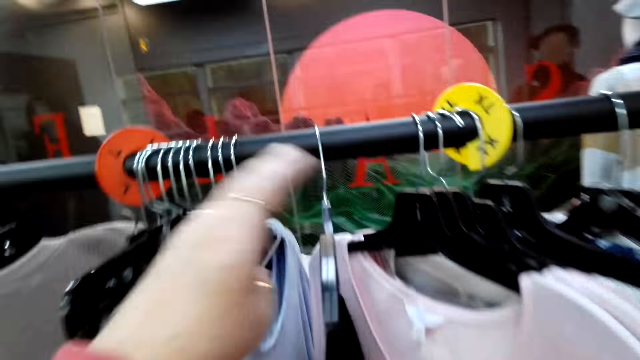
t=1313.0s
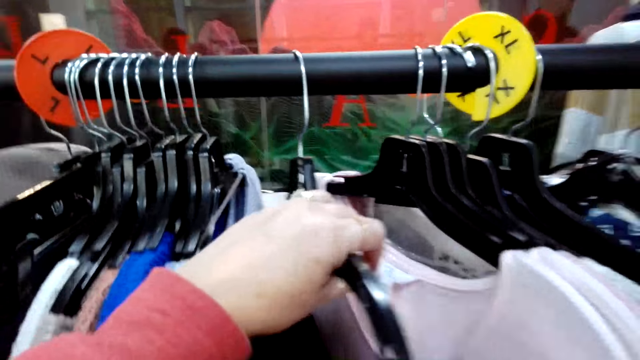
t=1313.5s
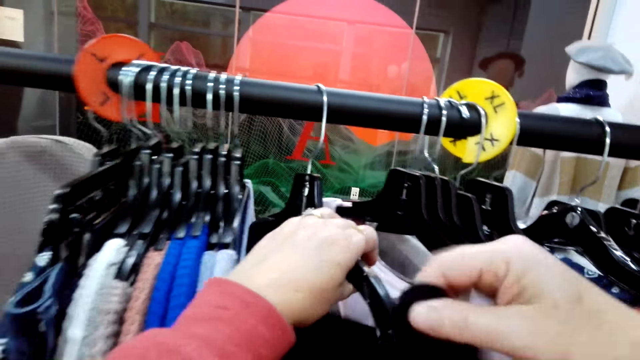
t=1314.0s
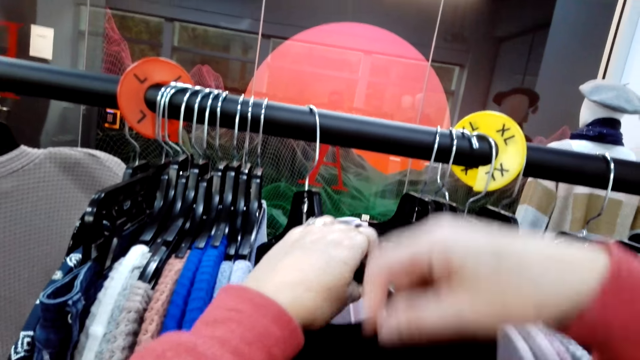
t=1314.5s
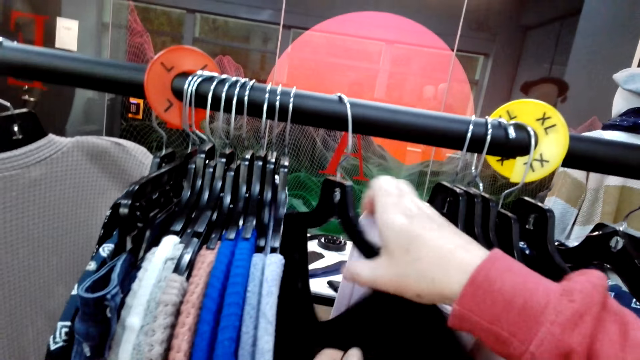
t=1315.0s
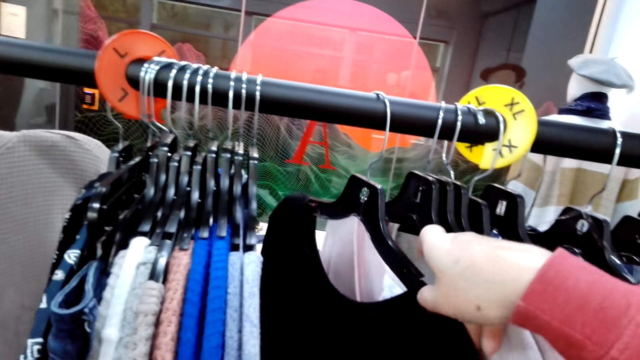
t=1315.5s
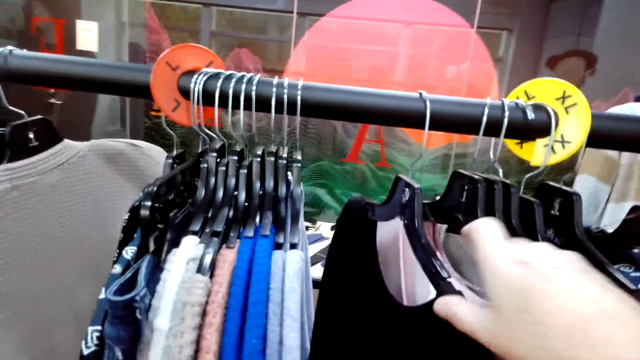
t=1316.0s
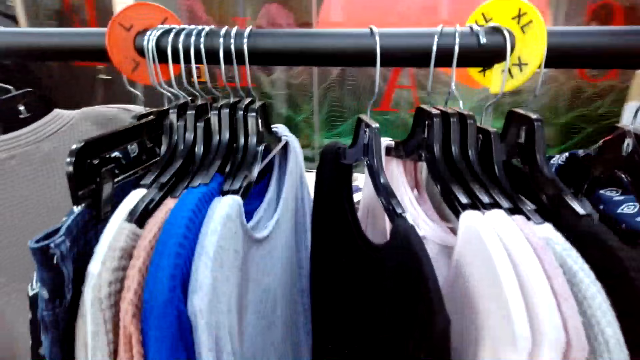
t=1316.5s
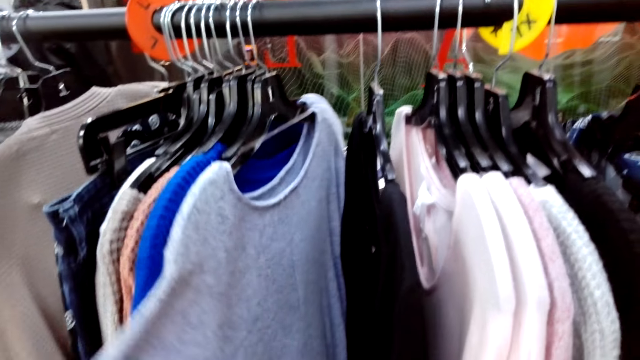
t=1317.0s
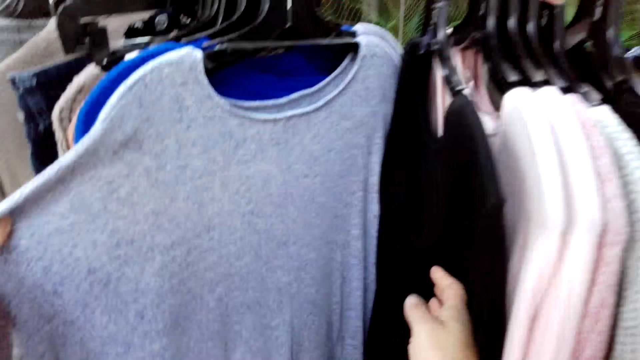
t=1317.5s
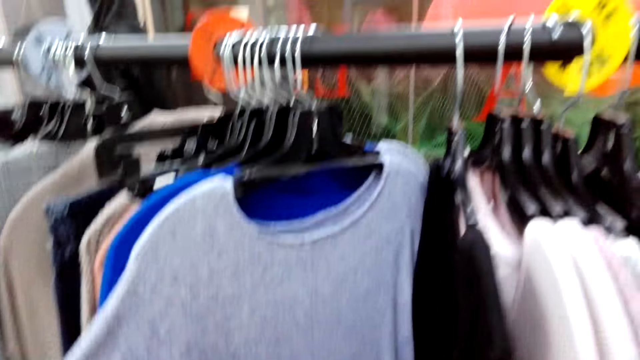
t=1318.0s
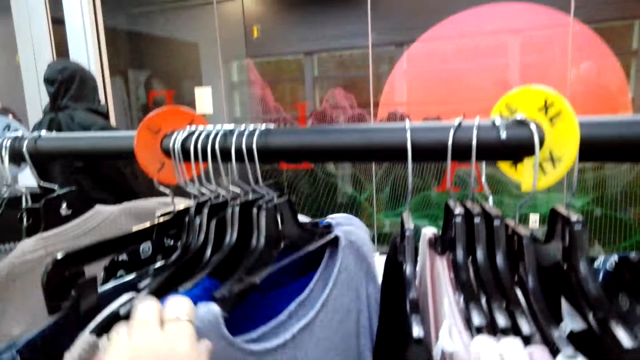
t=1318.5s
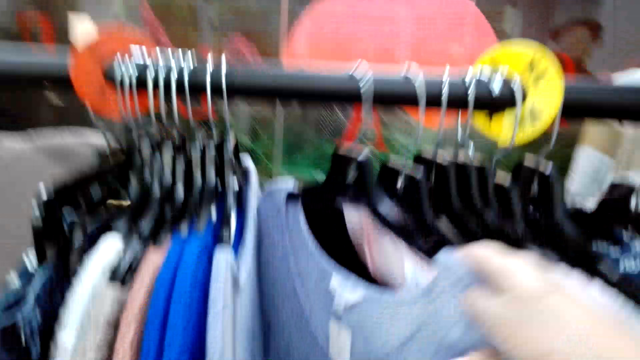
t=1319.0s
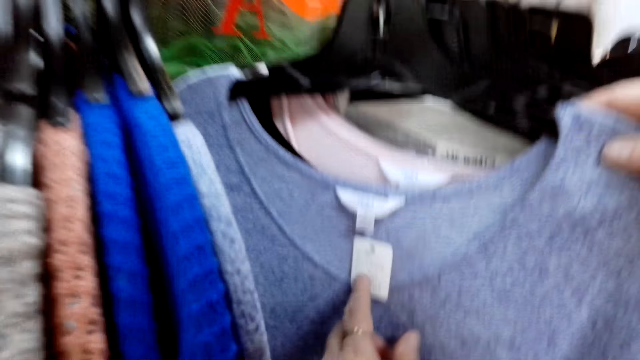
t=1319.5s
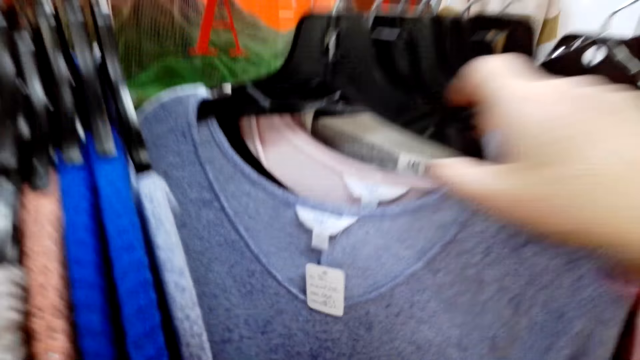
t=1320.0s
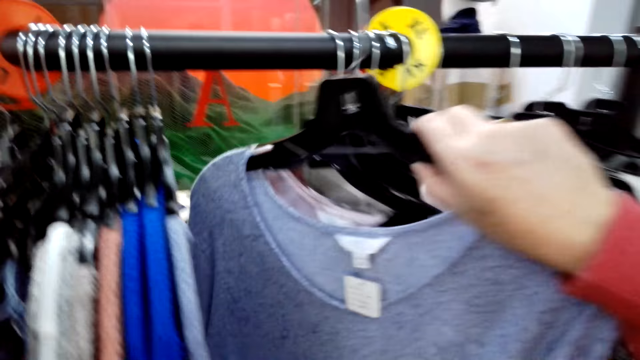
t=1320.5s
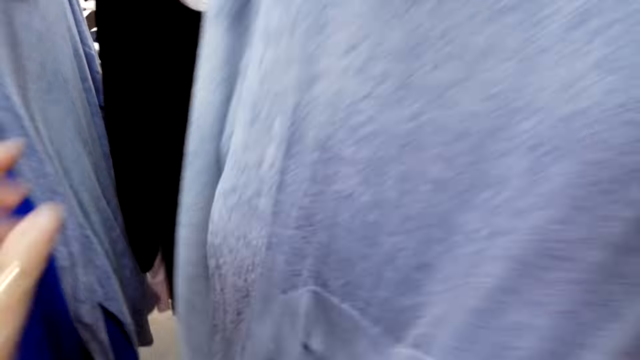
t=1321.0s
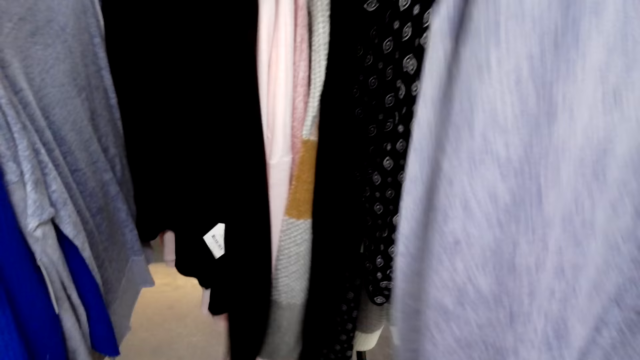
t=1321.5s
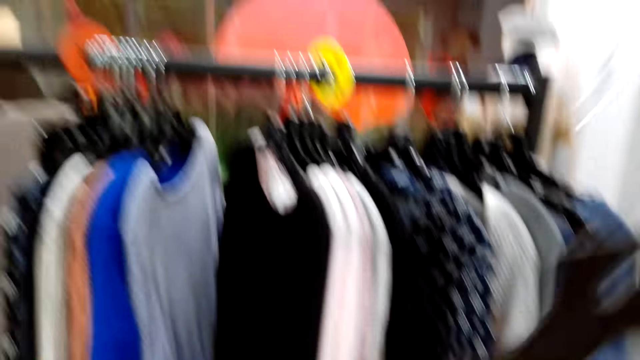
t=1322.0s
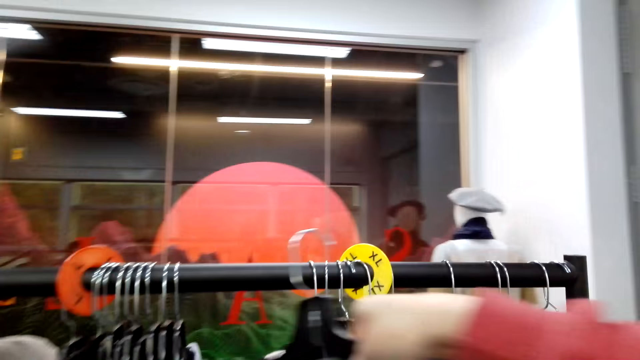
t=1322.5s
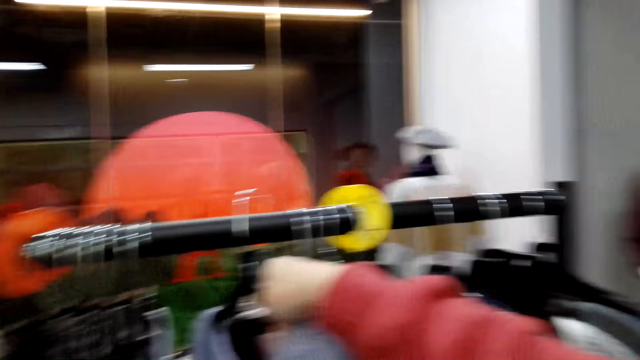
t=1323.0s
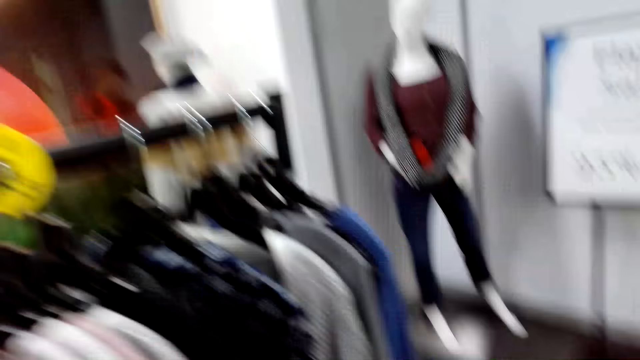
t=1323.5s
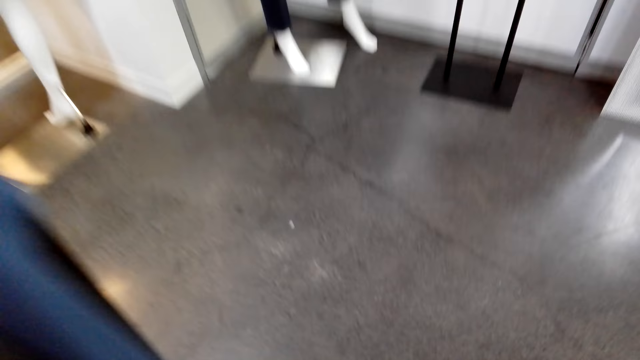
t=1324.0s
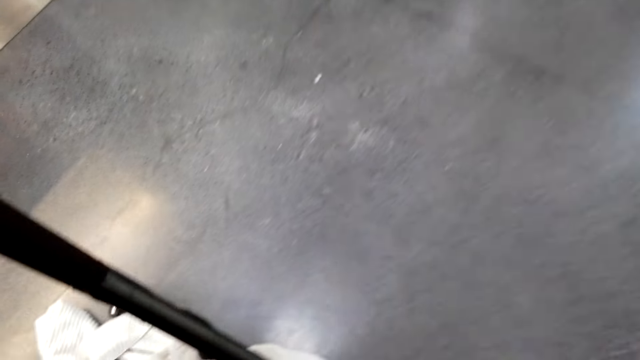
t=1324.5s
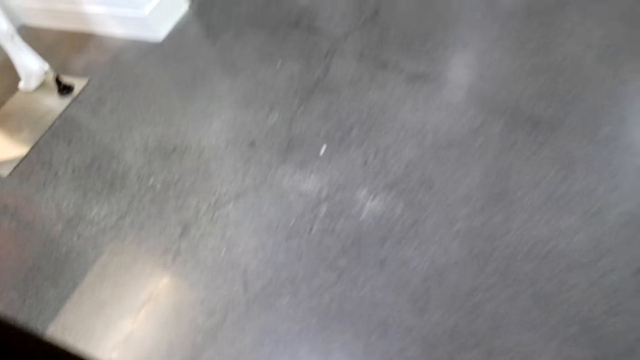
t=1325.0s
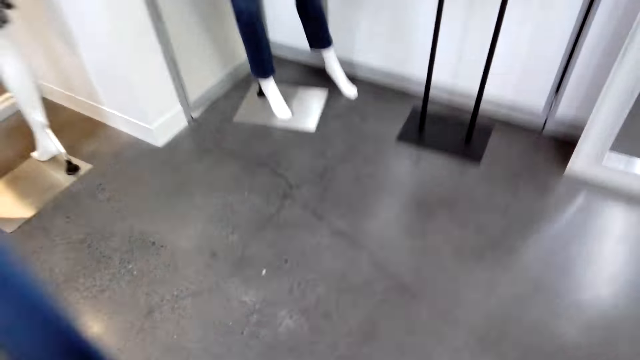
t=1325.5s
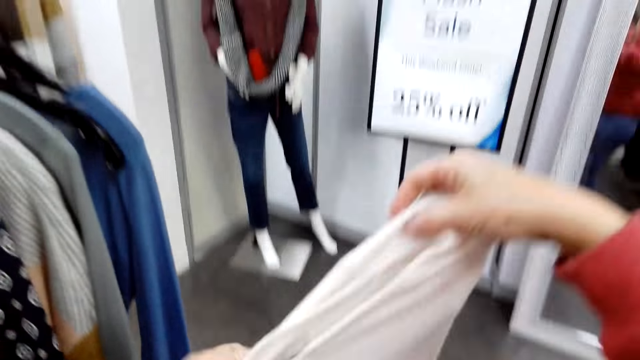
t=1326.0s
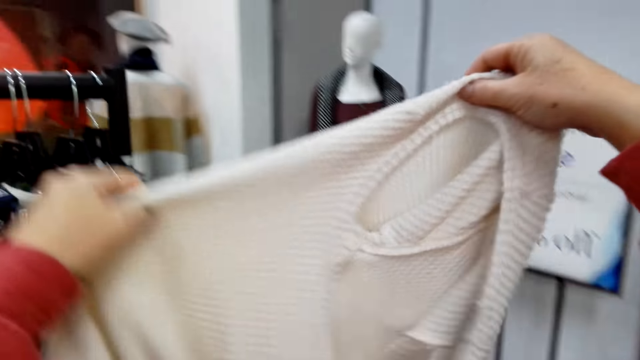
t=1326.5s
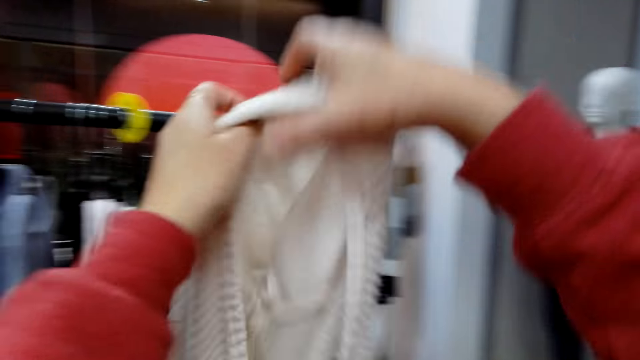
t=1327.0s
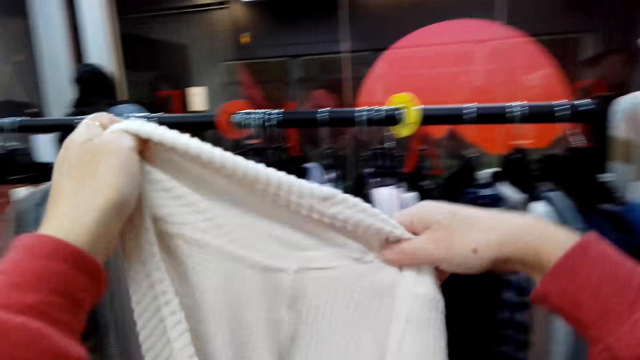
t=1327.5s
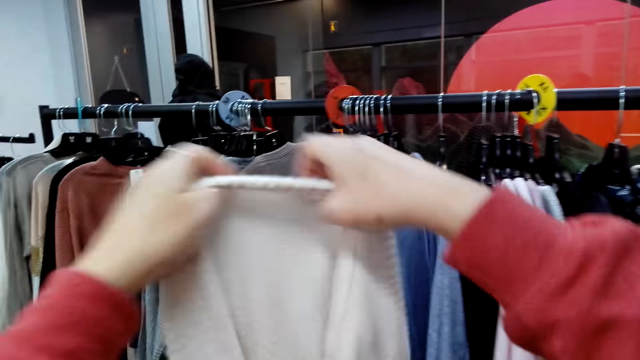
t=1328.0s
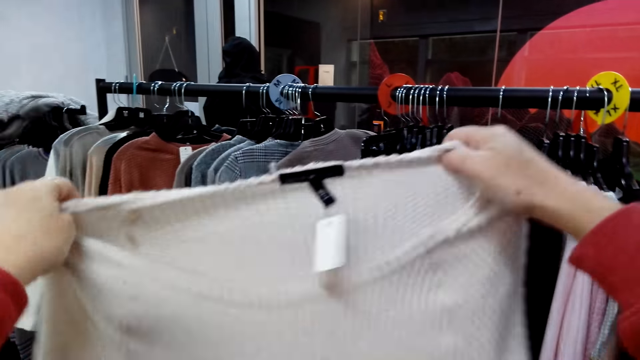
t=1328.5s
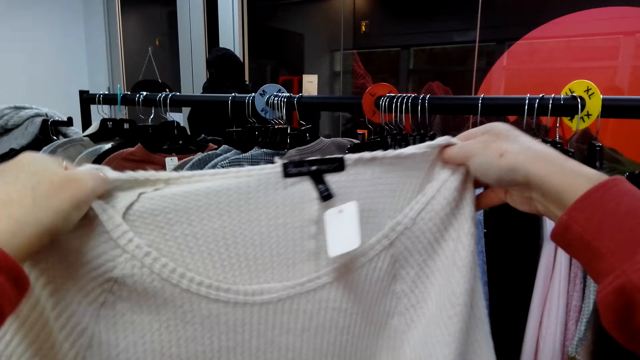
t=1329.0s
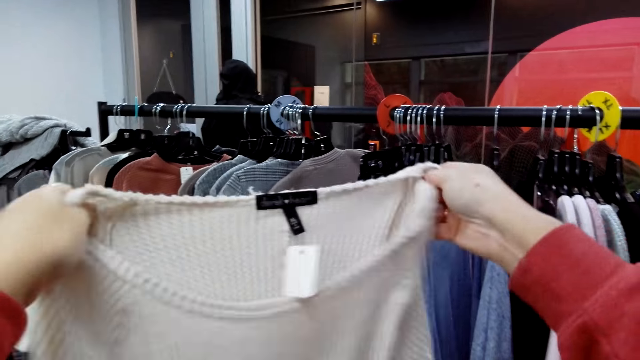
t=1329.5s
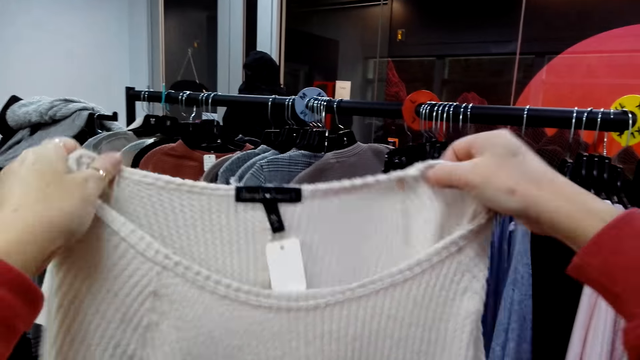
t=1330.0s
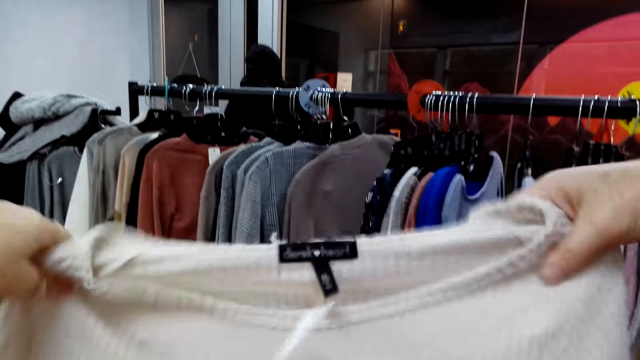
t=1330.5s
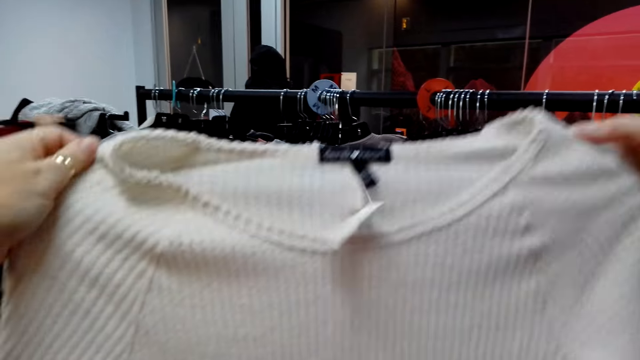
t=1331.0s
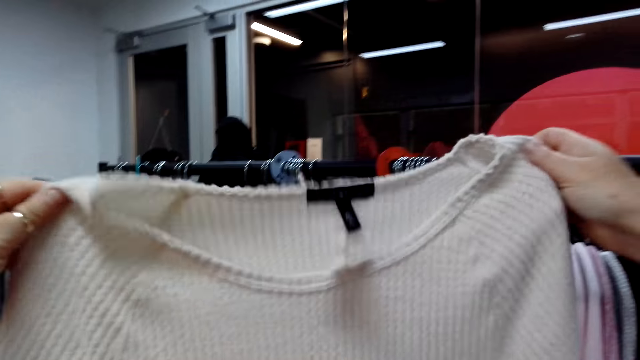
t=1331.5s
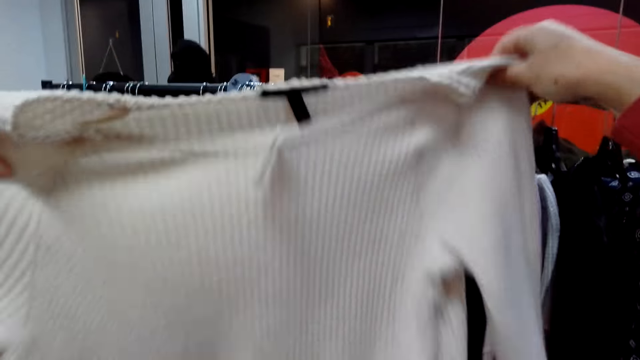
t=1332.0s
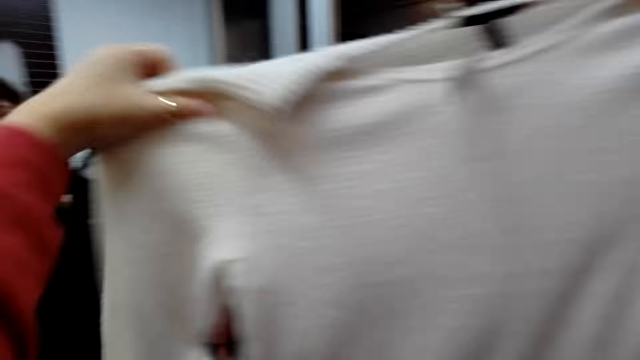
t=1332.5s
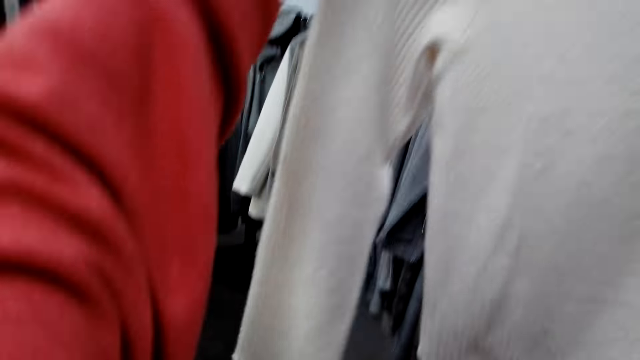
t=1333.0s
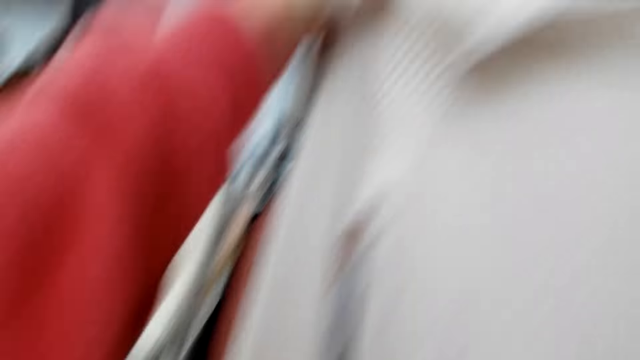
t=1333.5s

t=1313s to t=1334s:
The camera wearer adjusts a cloth or top on the hanger. They look at a sweat shirt. They pick the top from the hanging rack. They put the sweat shirt on the rail. They examine the top. They lift a sweater top up.
